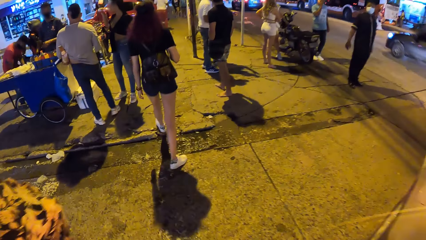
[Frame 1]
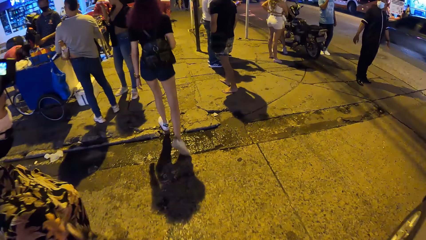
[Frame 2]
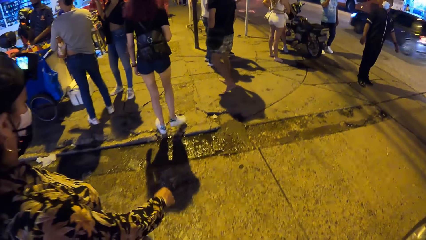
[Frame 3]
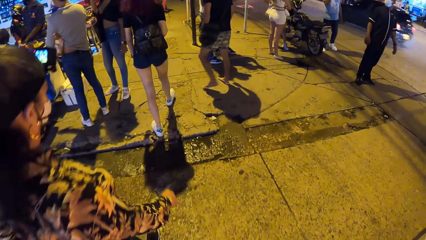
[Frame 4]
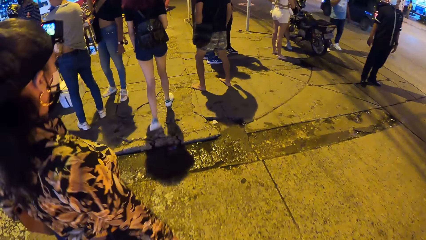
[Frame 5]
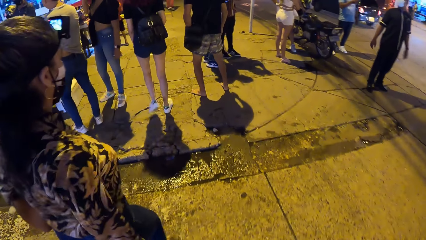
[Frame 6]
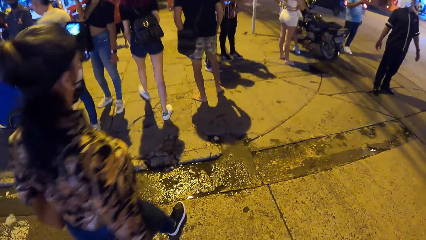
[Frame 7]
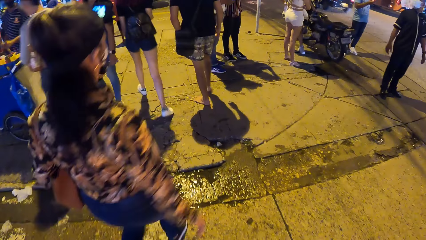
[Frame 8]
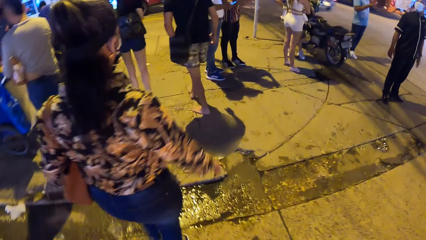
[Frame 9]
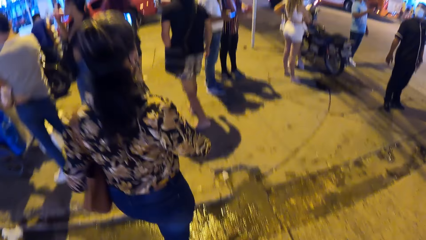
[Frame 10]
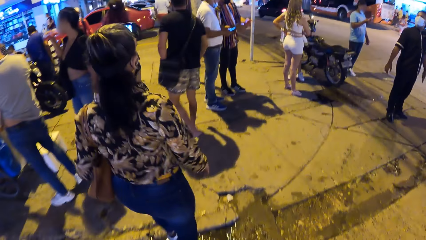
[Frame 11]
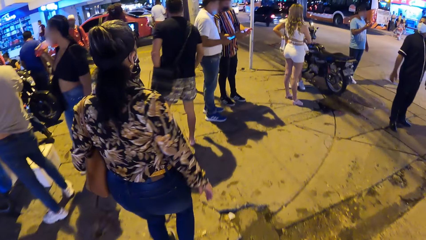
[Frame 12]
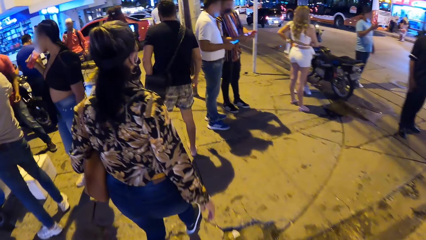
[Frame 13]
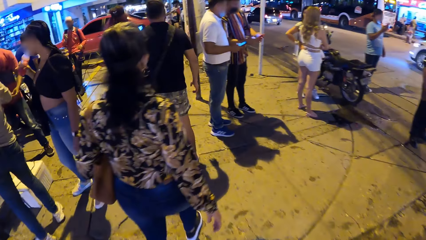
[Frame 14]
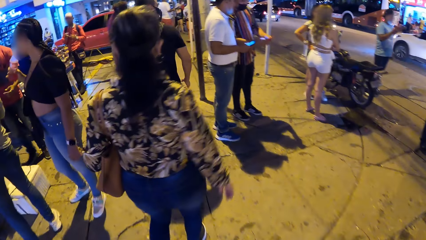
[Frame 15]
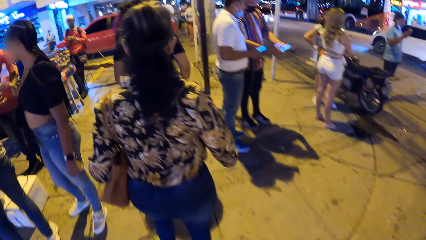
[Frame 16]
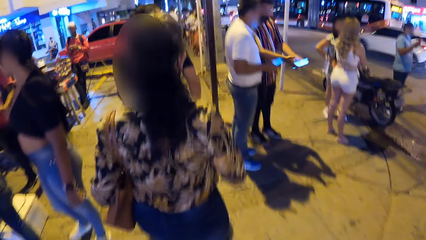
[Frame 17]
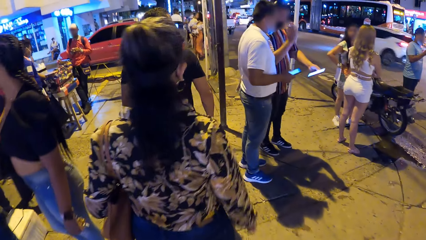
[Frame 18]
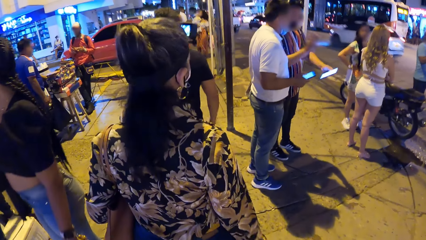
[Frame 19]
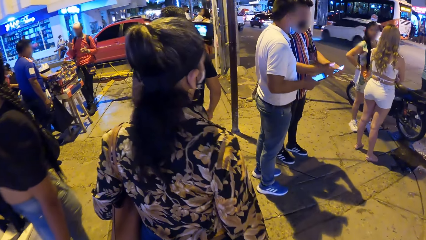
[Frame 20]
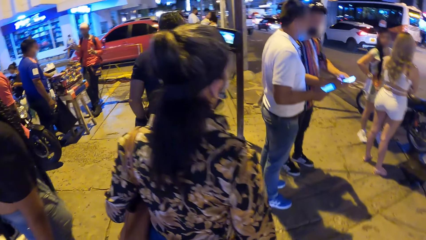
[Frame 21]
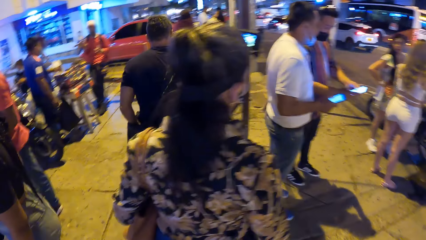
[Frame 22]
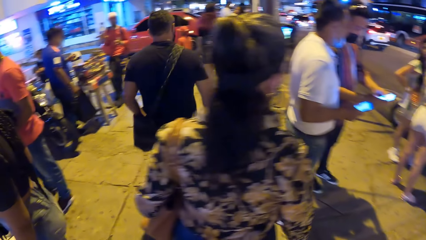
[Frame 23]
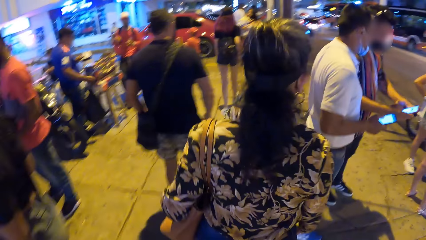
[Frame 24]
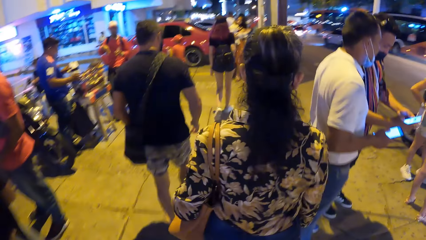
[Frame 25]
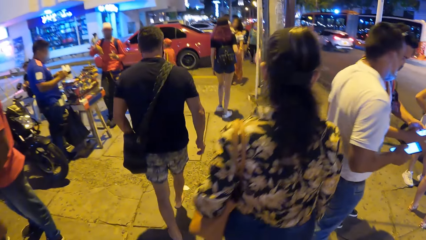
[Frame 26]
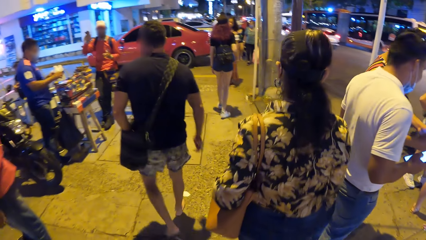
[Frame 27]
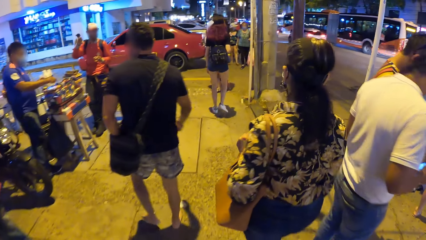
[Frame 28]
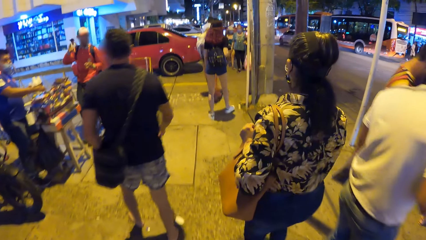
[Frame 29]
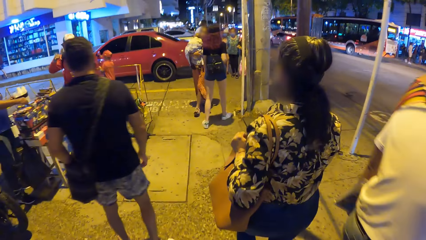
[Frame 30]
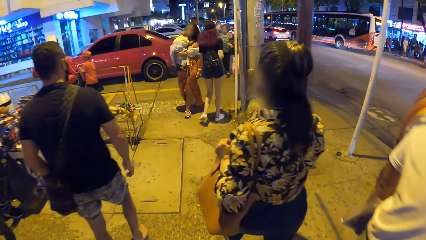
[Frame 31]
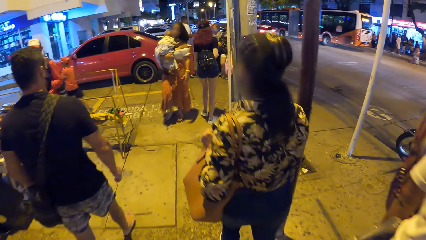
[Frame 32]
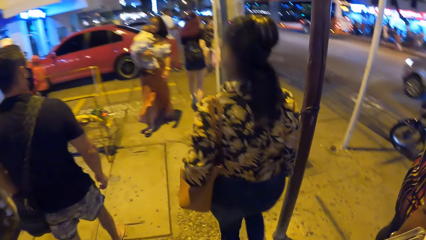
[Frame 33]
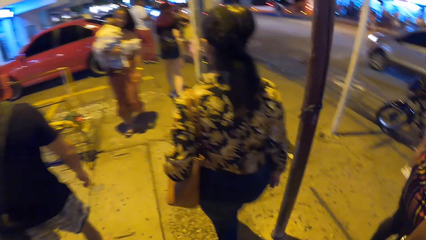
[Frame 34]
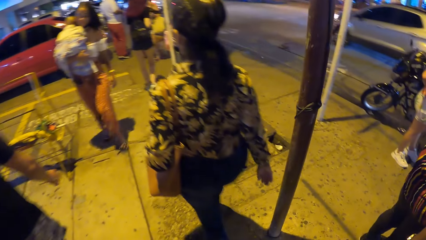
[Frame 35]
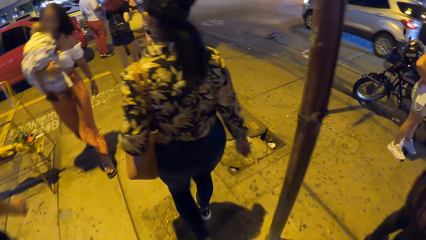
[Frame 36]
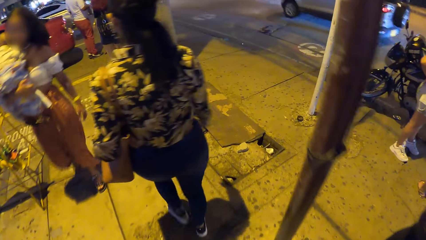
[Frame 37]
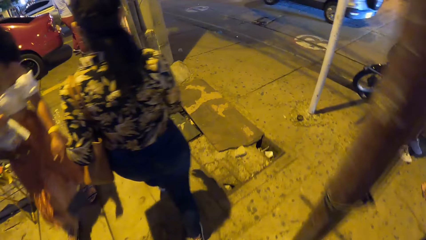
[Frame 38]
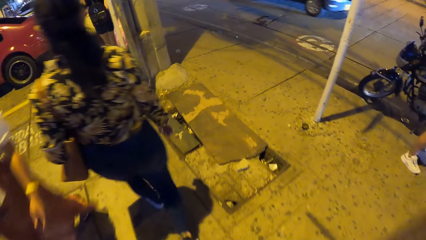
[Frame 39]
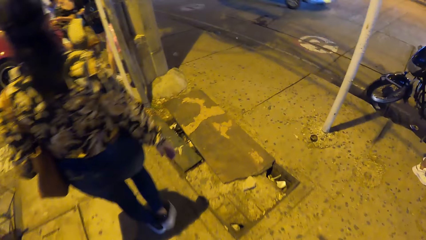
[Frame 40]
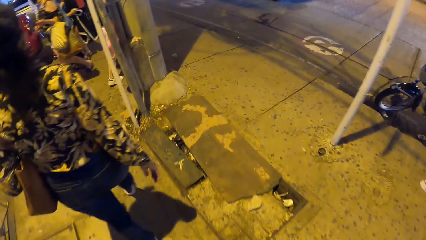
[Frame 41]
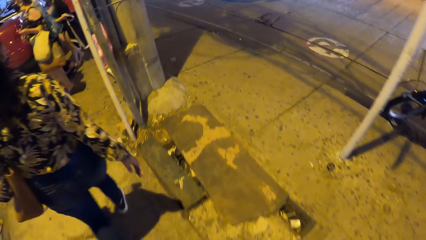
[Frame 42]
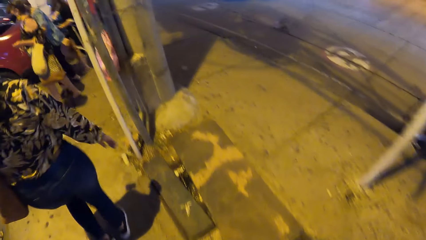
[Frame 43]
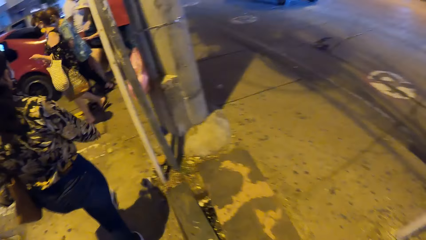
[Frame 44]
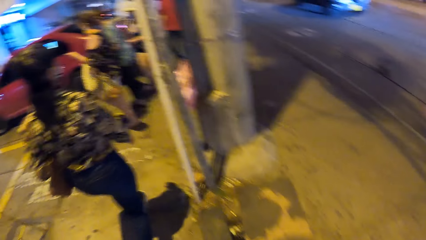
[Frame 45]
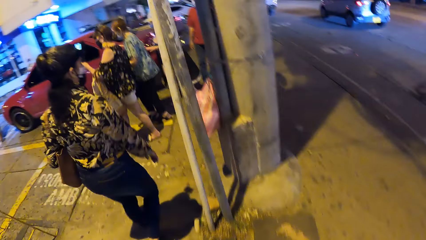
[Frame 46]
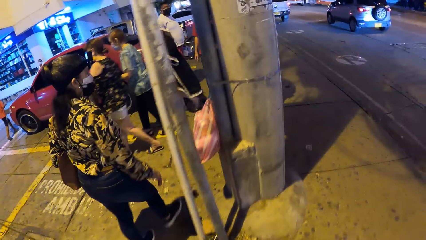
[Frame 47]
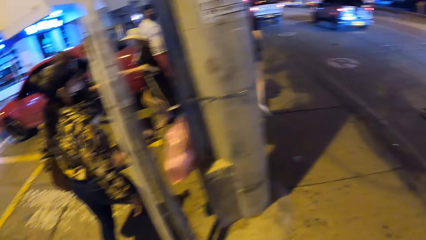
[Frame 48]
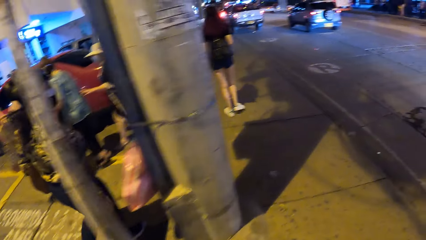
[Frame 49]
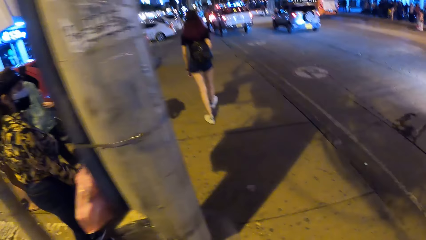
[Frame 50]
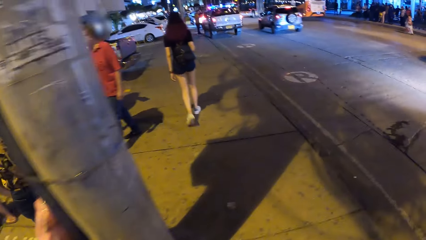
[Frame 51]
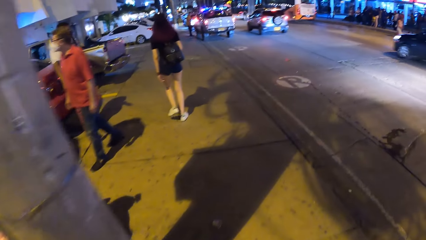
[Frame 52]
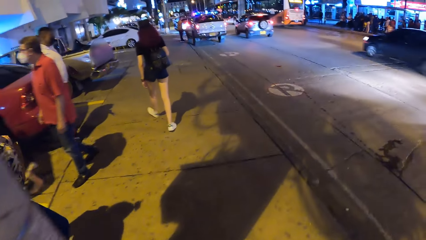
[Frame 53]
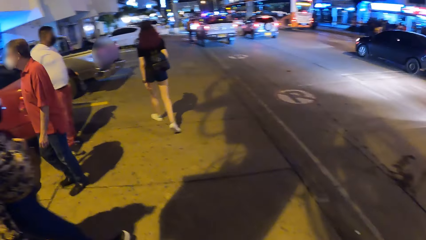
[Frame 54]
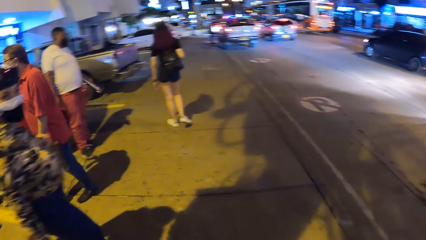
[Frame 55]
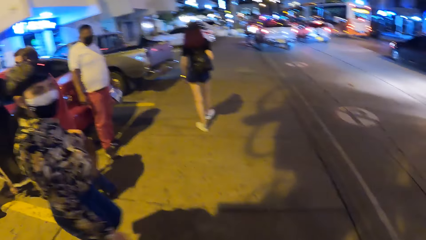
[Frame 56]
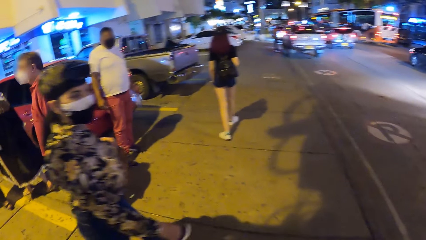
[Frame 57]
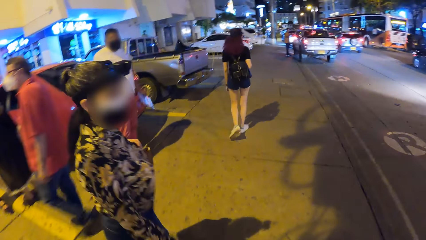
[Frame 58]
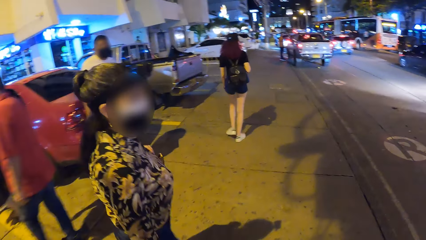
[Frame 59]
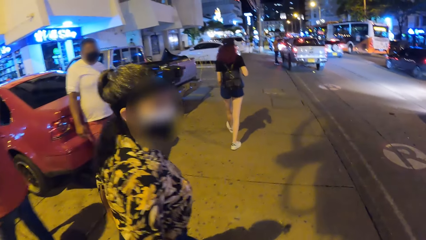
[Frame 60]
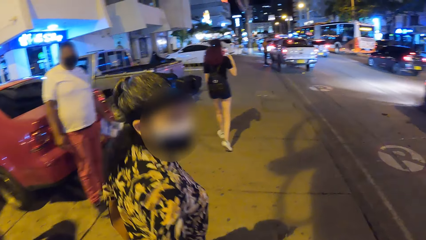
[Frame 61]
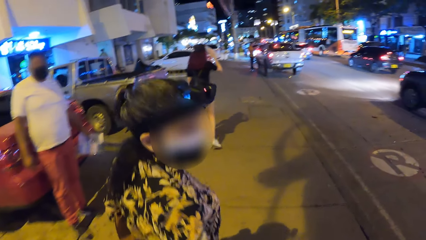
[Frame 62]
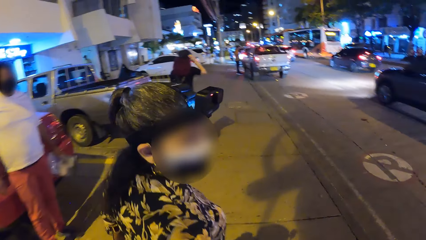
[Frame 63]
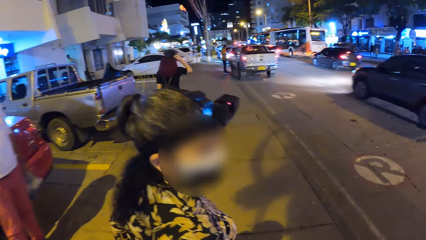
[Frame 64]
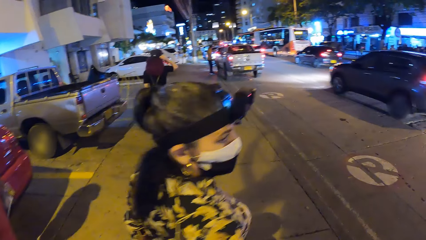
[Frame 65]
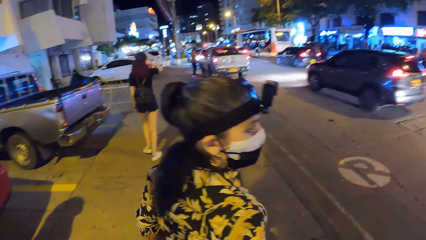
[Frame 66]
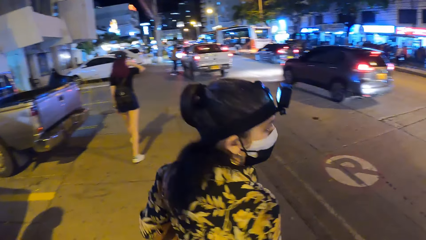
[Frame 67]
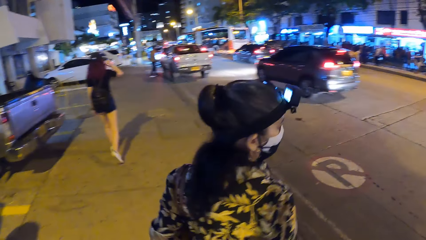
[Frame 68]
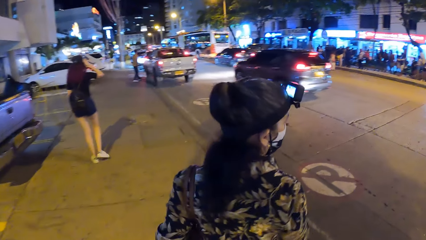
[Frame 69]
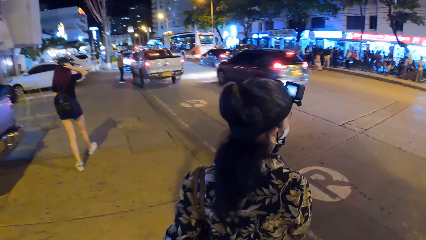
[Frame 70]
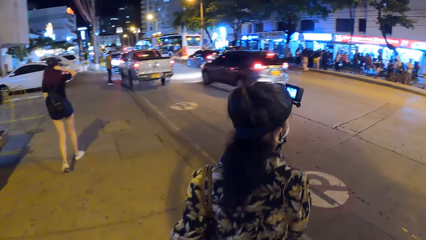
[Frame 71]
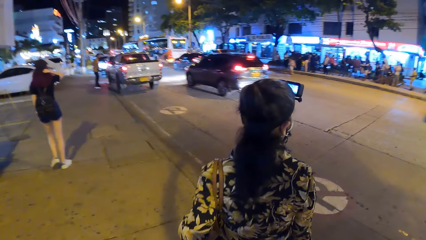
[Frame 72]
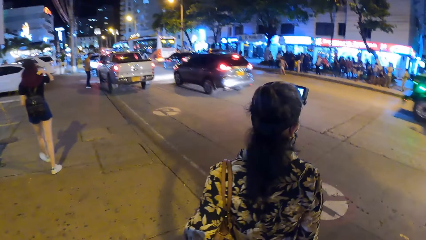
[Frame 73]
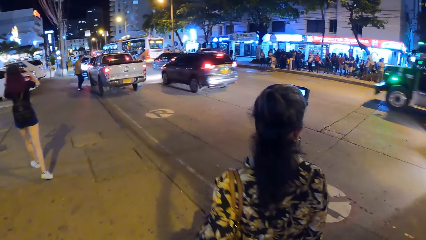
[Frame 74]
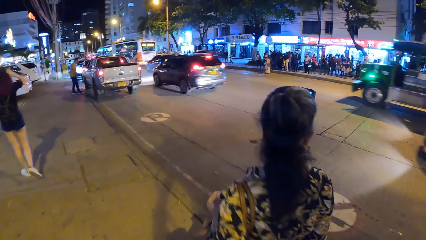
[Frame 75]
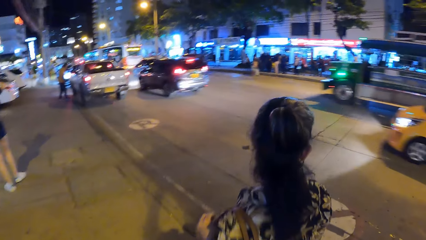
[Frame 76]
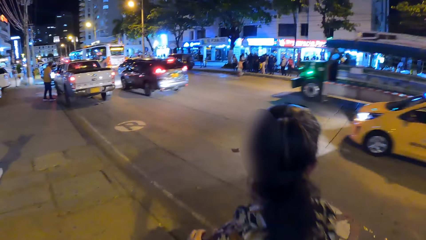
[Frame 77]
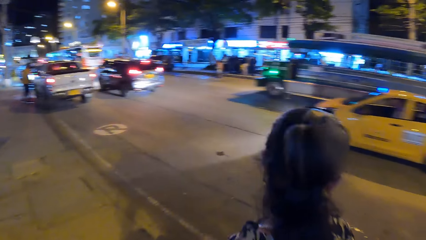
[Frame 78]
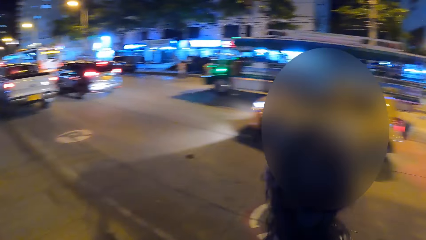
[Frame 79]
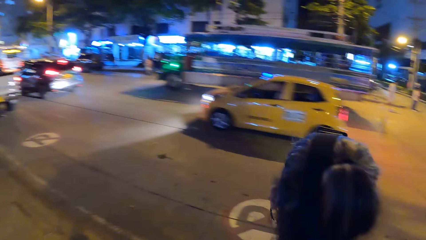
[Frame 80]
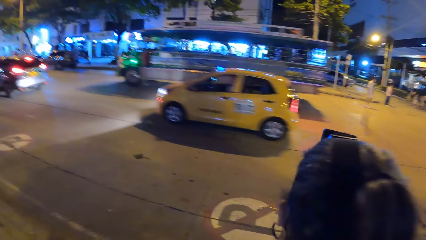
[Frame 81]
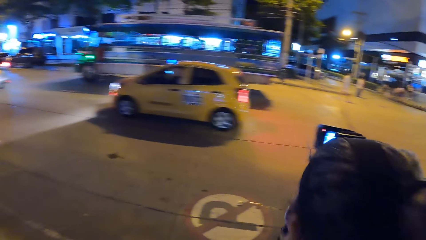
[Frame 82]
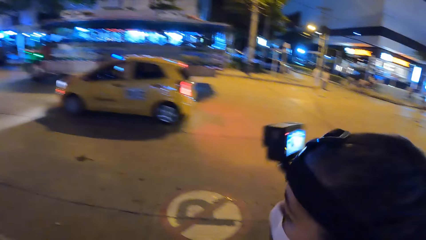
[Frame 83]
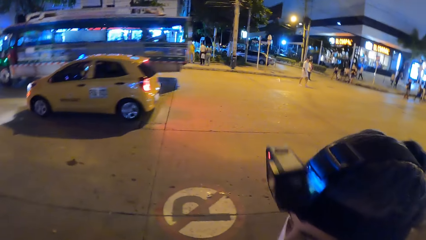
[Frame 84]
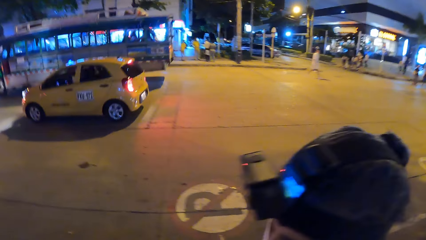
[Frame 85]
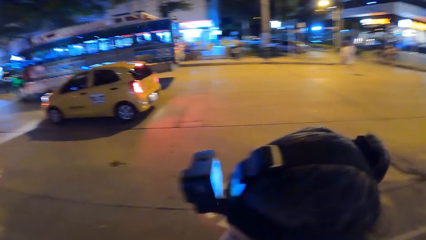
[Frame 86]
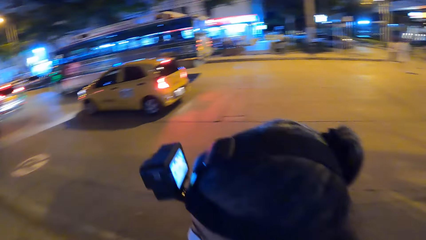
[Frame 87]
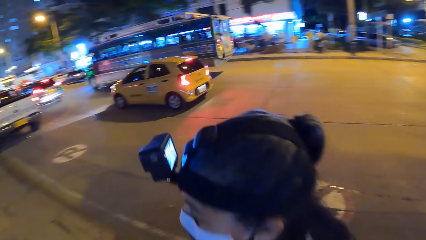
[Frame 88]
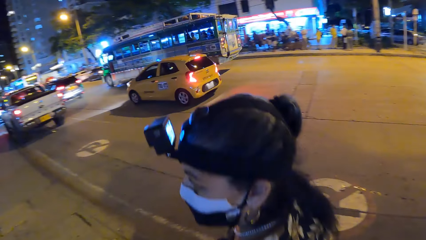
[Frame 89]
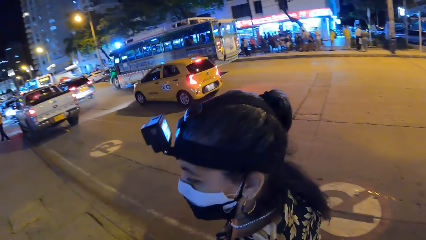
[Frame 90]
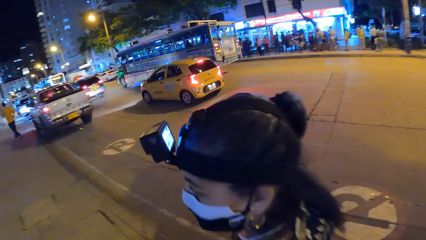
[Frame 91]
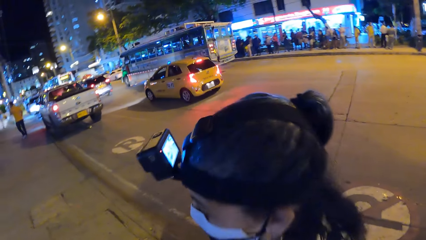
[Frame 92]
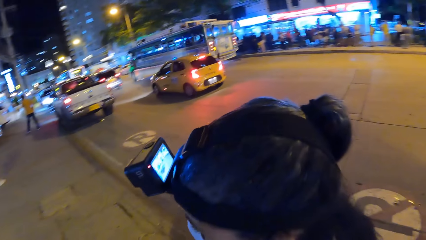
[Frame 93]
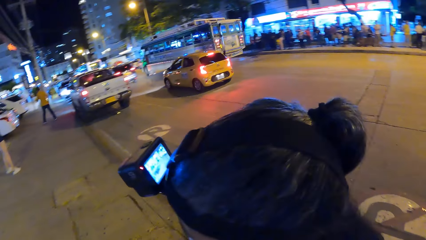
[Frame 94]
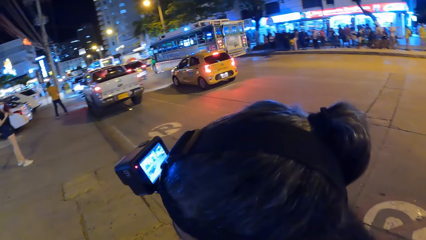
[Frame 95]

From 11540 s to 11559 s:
The woman walks along a street. Another woman walks along the street. The camera wearer walks along the street. The first woman adjusts the head strap camera mount on her head with her right hand. She adjusts the head strap camera mount on her head with both hands. The other woman interacts with the camera wearer.
